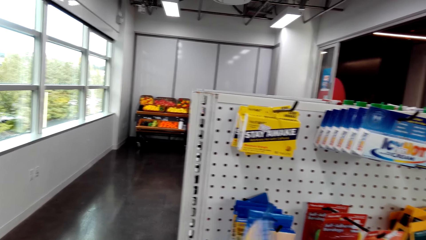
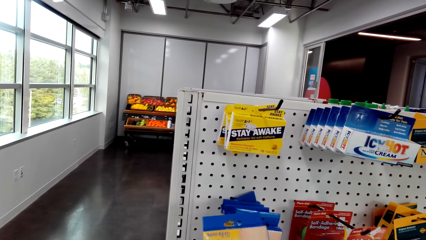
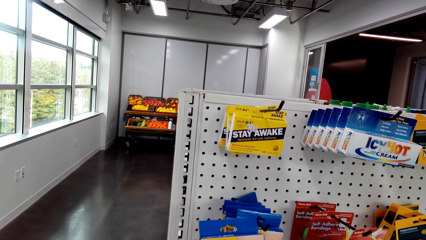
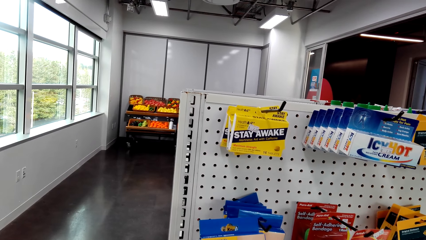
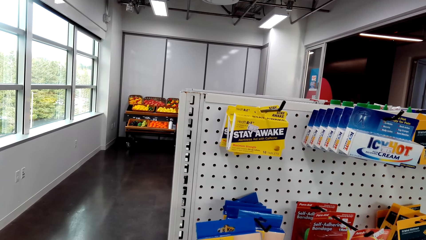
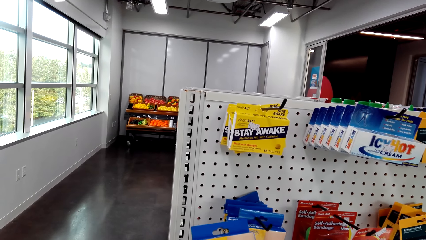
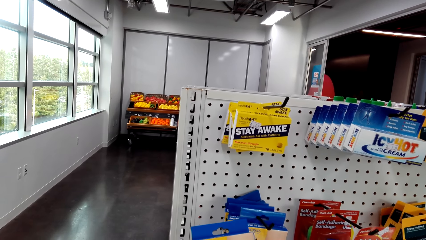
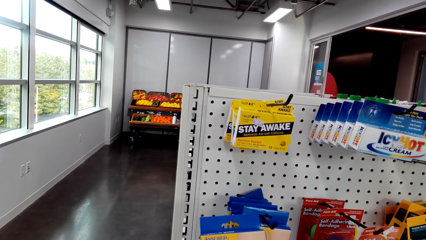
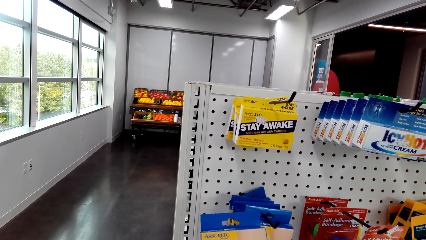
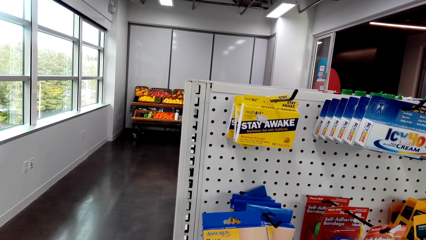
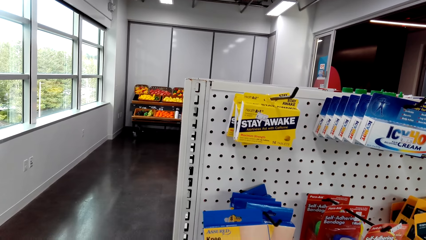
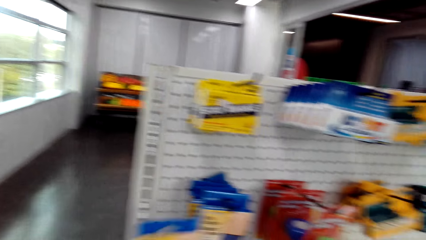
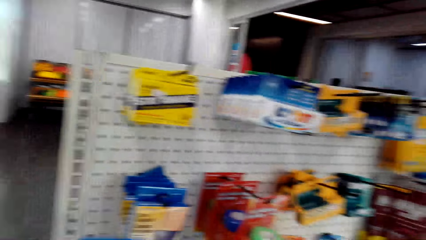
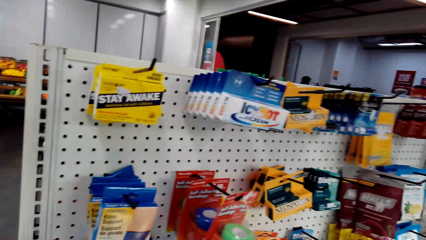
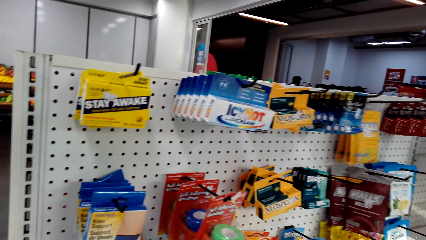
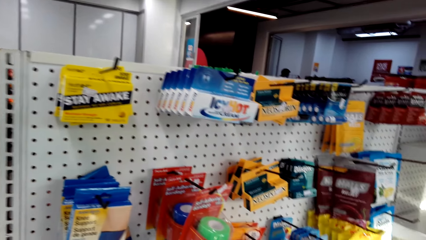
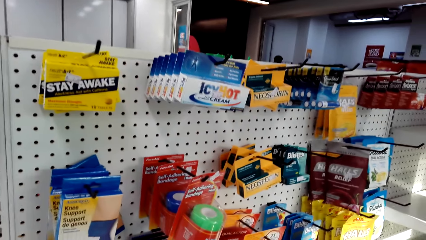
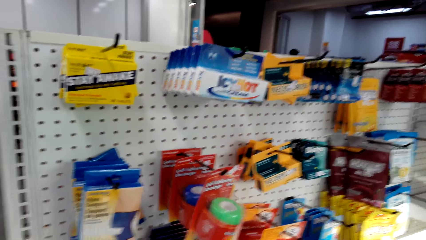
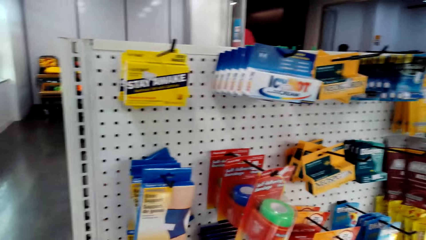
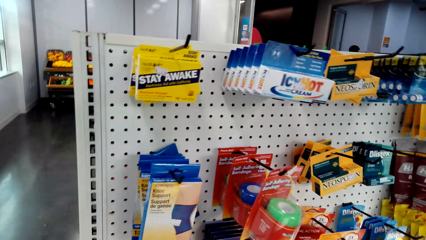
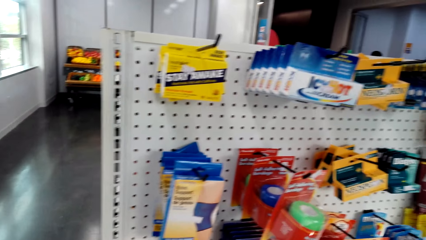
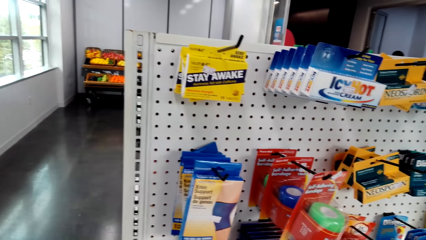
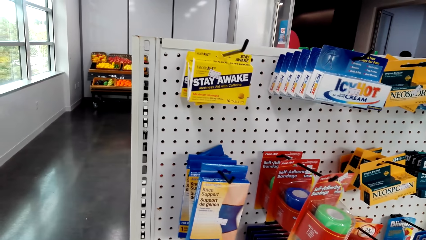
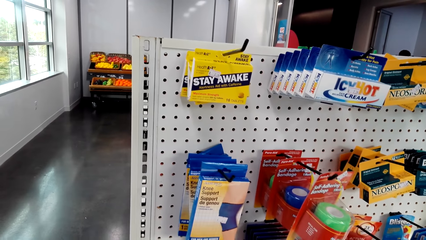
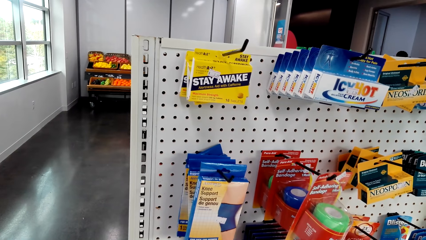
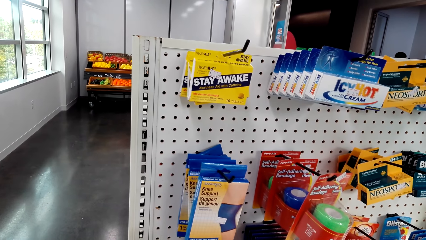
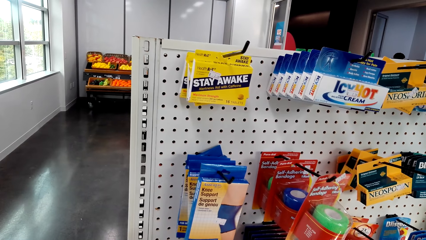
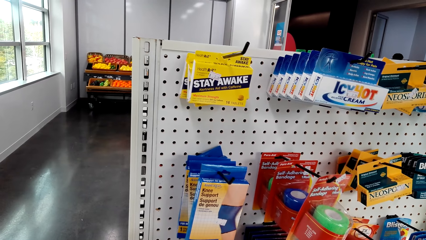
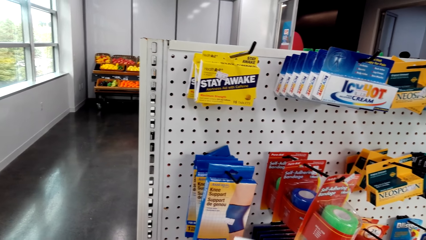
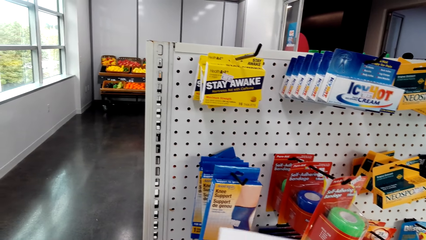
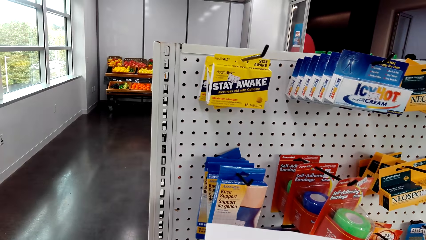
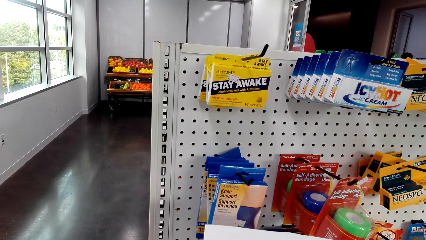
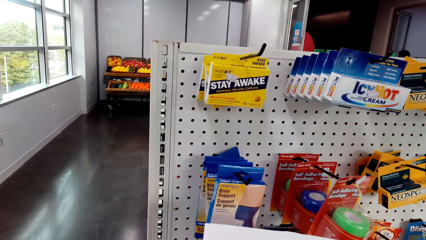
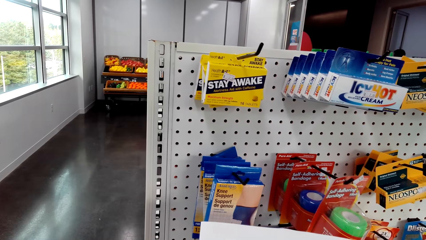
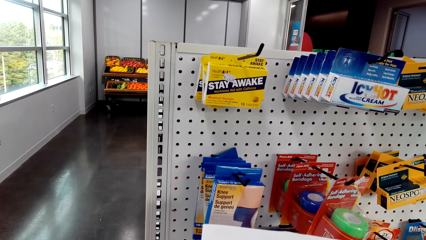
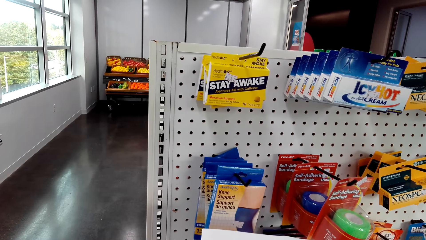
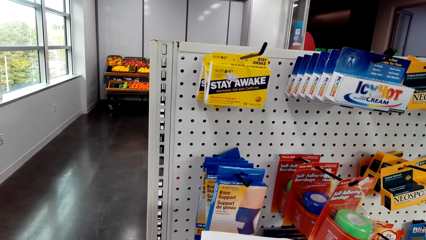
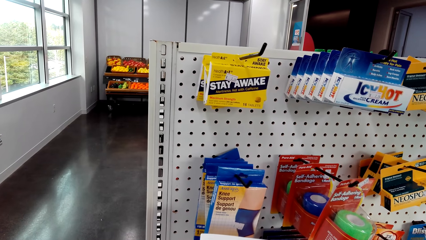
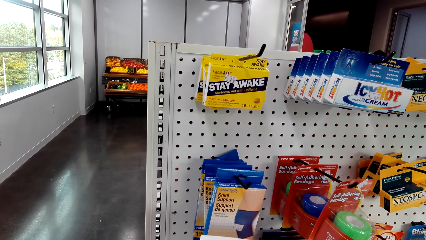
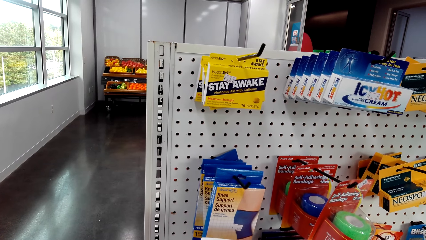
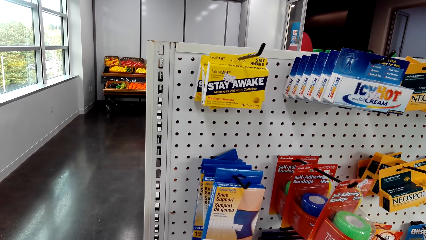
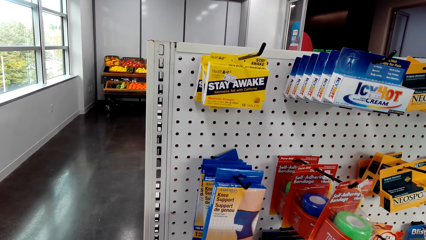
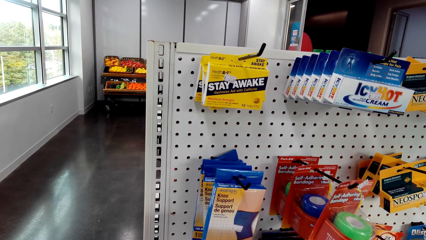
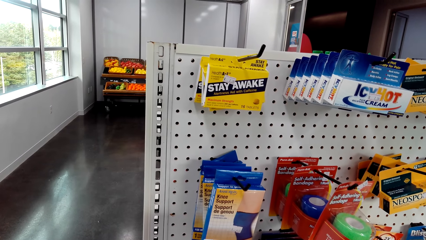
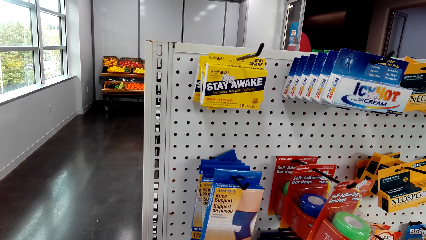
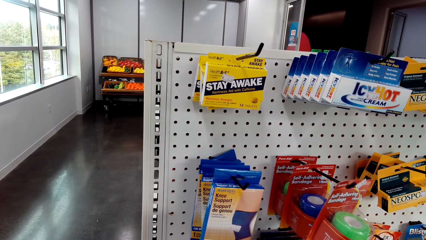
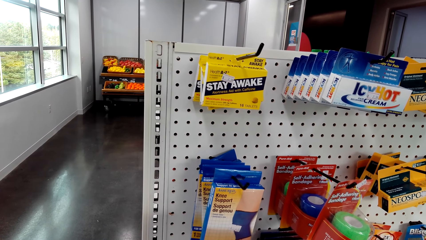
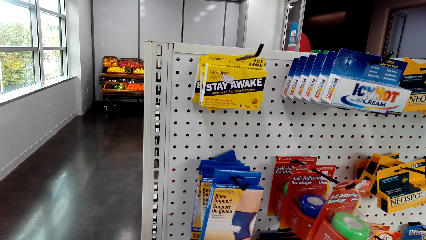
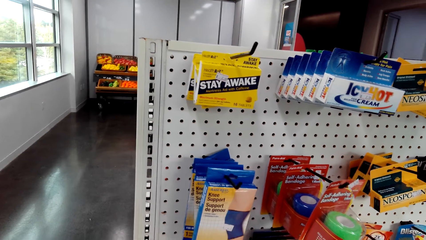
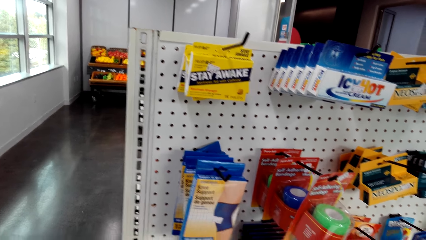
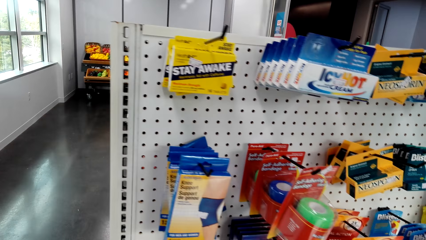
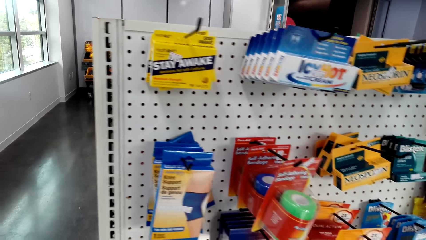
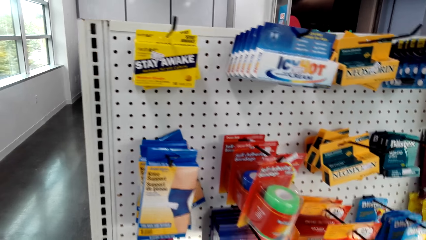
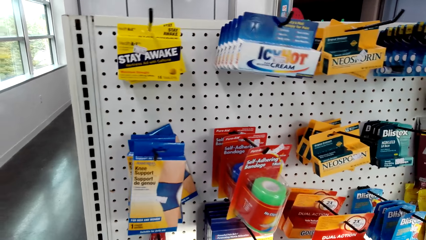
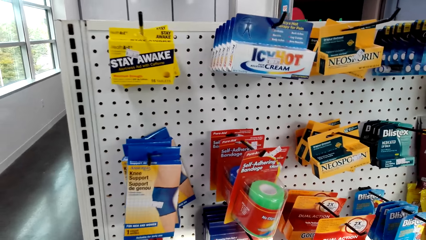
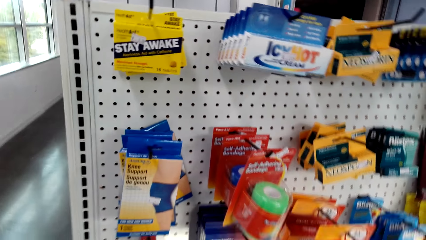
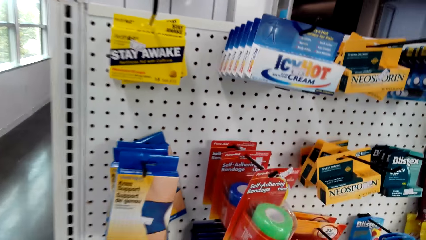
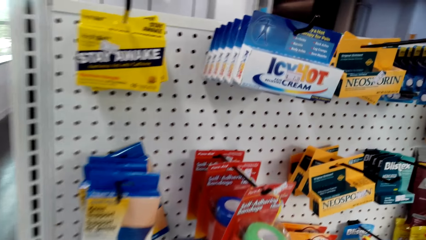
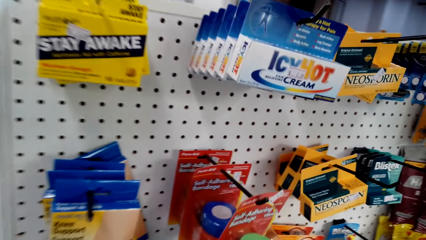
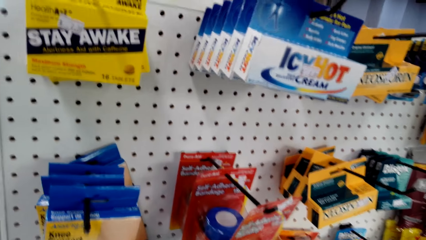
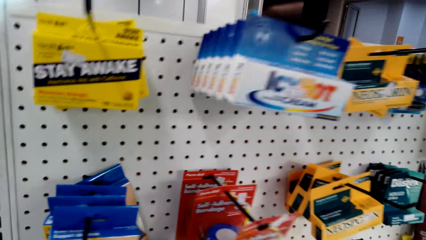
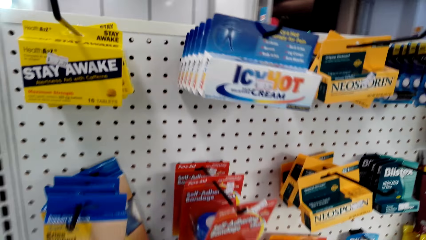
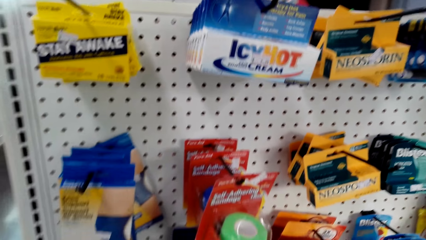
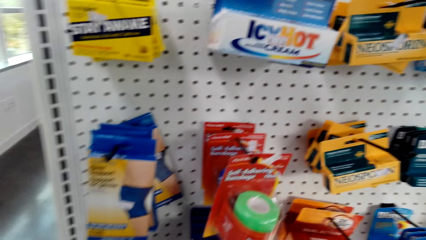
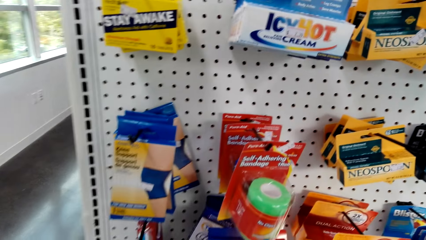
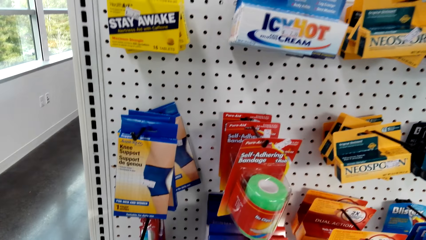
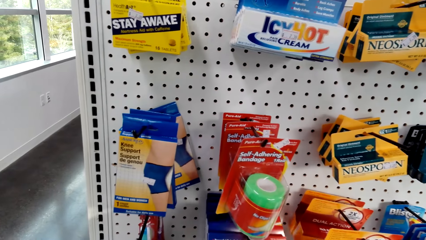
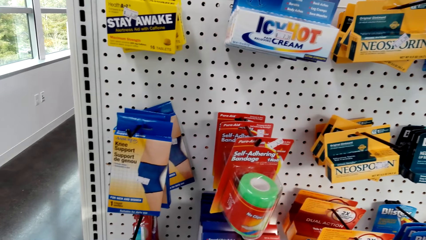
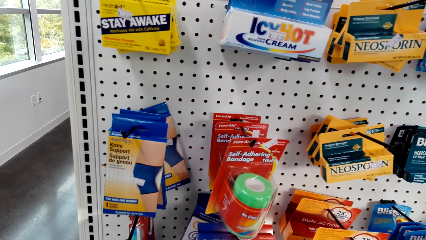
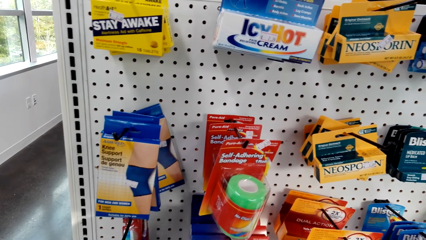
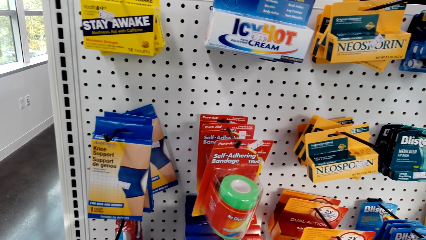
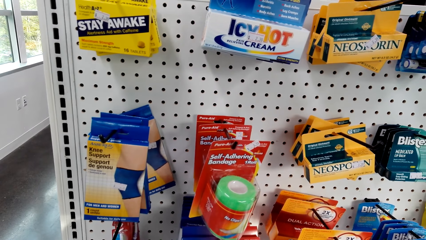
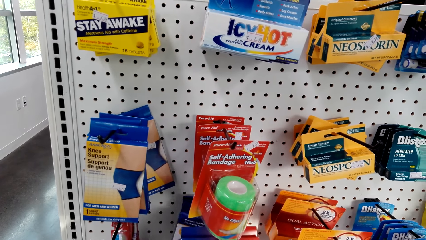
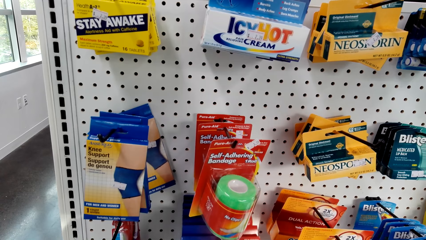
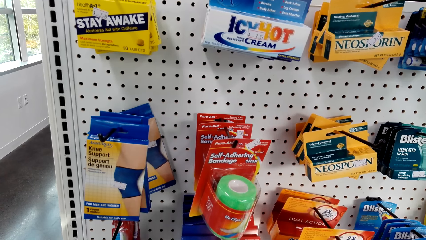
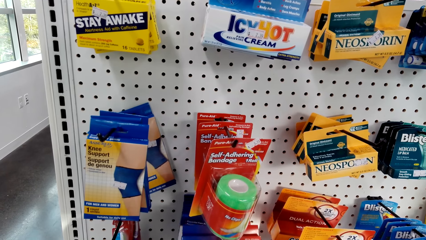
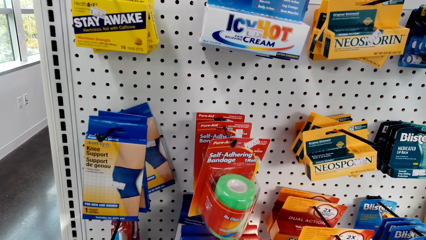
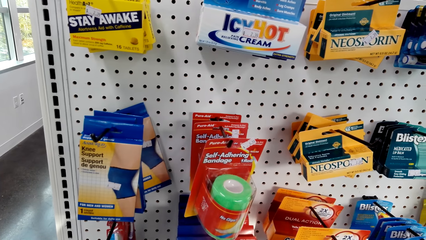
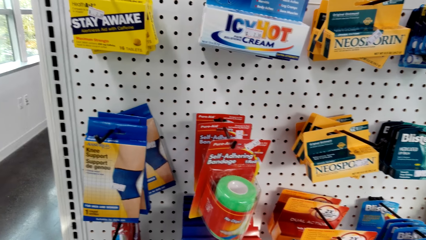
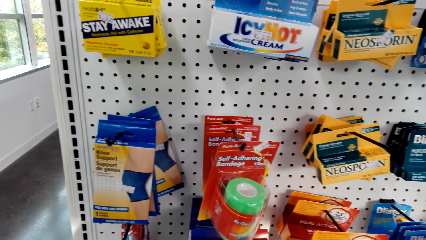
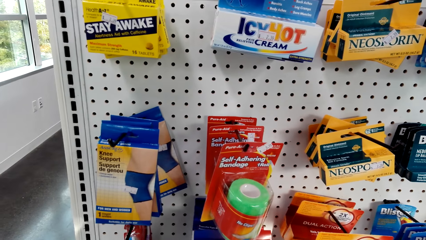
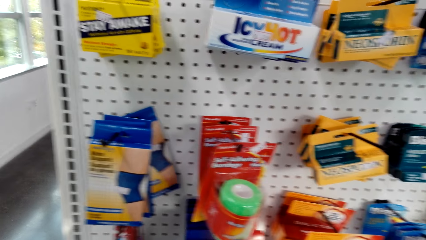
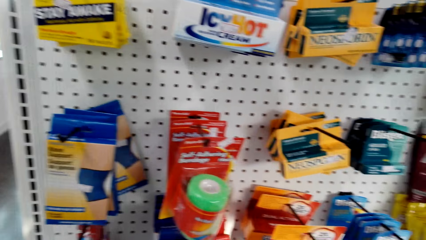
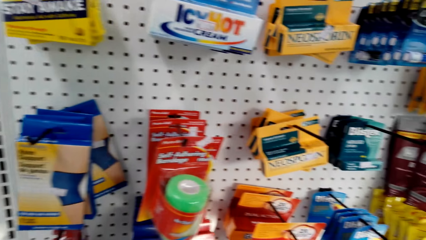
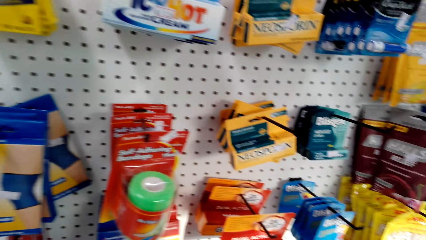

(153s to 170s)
The camera wearer turns the knee support de genou. They hold a paper.
